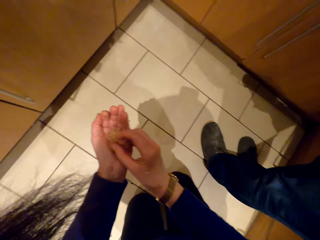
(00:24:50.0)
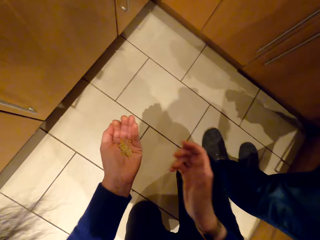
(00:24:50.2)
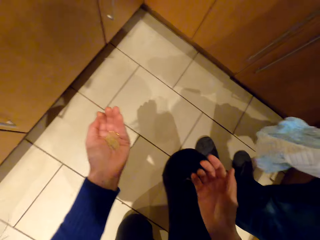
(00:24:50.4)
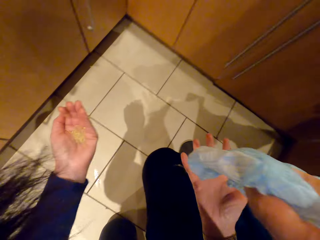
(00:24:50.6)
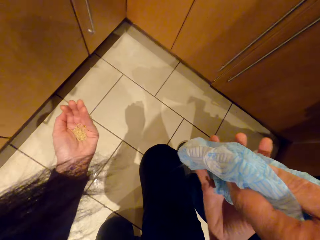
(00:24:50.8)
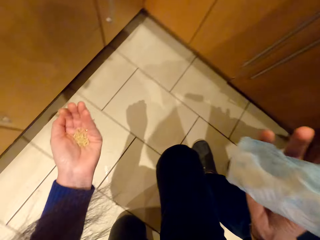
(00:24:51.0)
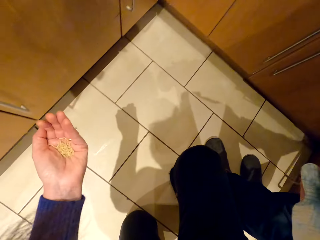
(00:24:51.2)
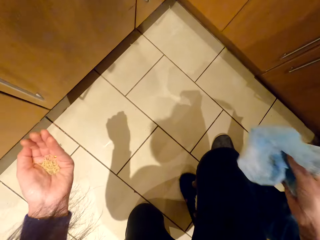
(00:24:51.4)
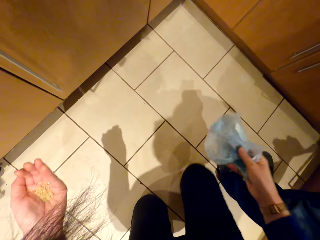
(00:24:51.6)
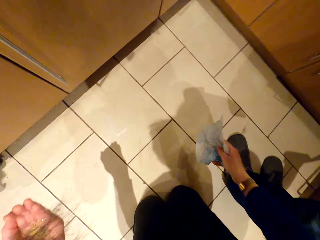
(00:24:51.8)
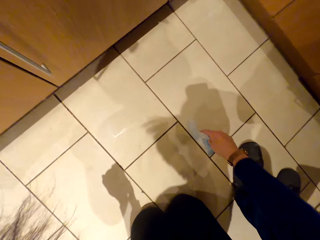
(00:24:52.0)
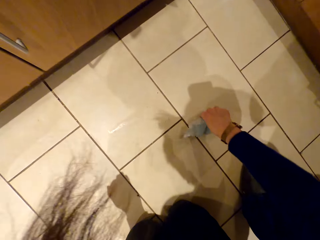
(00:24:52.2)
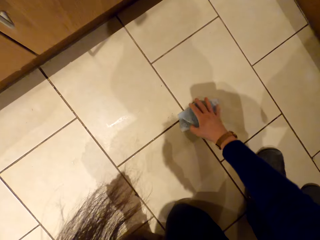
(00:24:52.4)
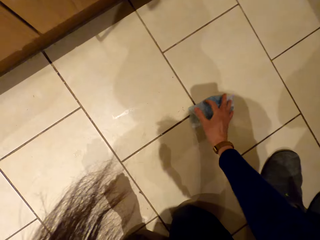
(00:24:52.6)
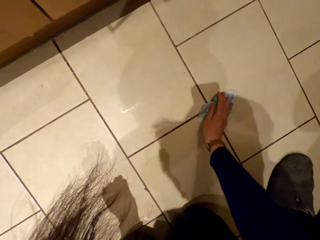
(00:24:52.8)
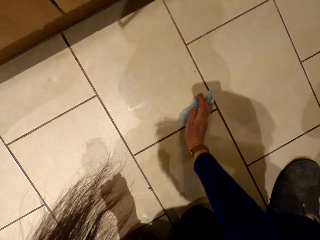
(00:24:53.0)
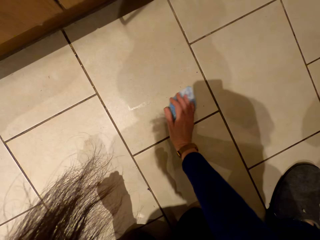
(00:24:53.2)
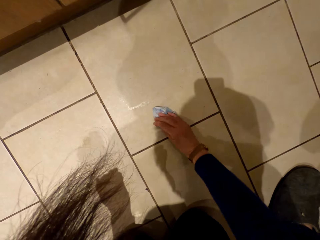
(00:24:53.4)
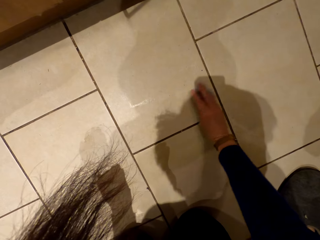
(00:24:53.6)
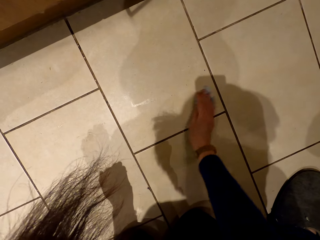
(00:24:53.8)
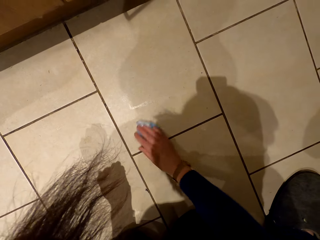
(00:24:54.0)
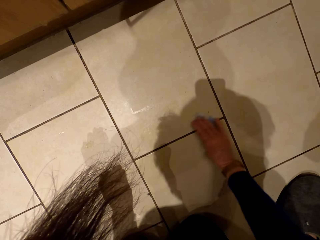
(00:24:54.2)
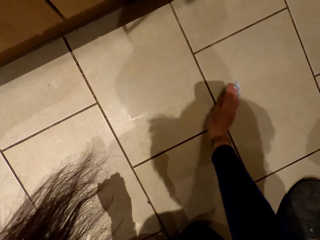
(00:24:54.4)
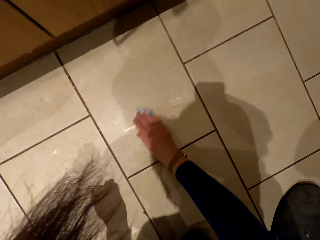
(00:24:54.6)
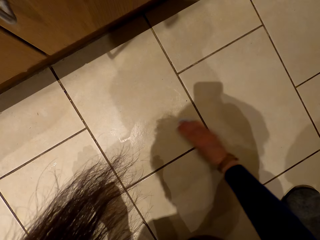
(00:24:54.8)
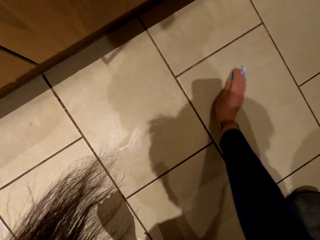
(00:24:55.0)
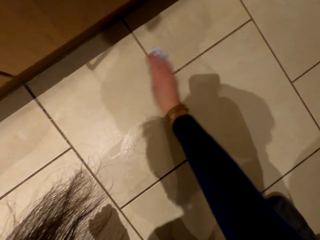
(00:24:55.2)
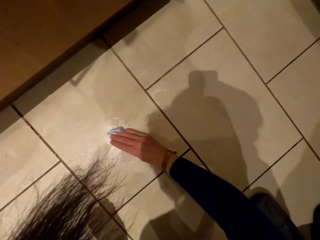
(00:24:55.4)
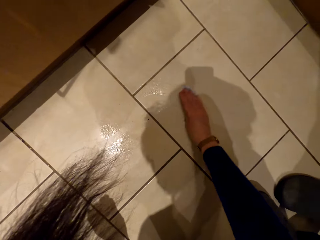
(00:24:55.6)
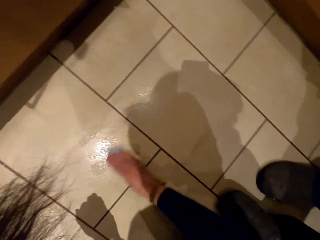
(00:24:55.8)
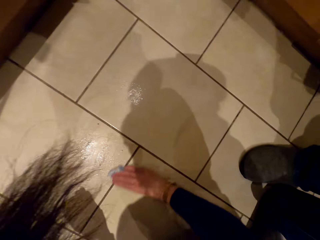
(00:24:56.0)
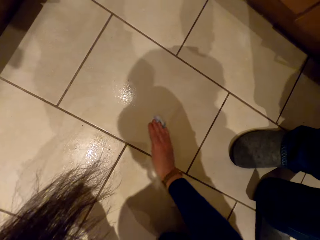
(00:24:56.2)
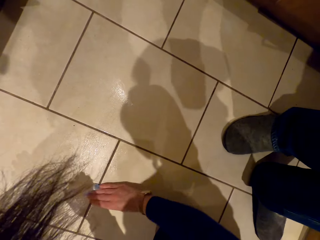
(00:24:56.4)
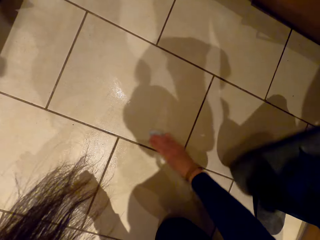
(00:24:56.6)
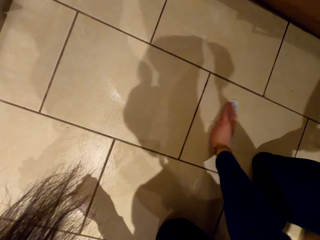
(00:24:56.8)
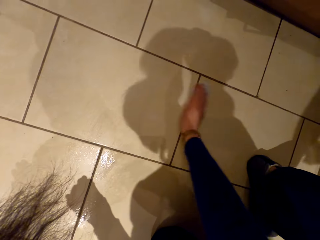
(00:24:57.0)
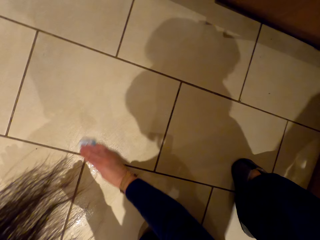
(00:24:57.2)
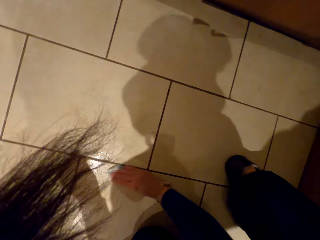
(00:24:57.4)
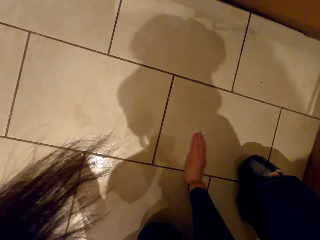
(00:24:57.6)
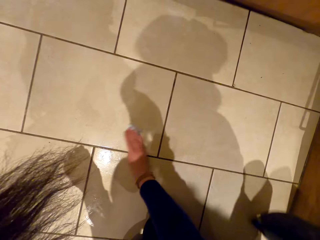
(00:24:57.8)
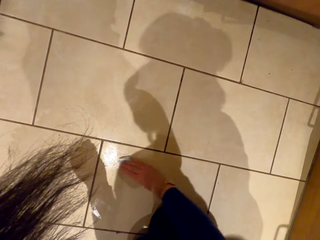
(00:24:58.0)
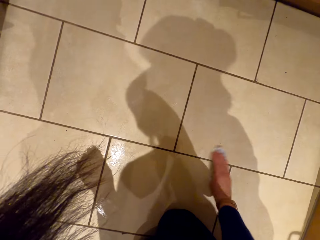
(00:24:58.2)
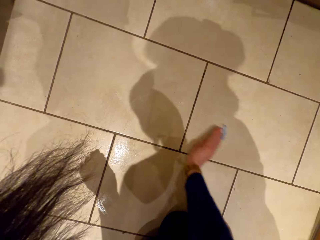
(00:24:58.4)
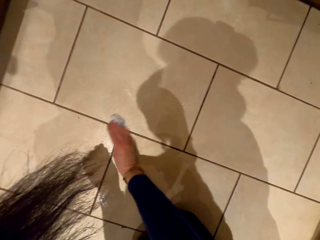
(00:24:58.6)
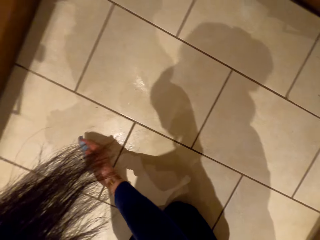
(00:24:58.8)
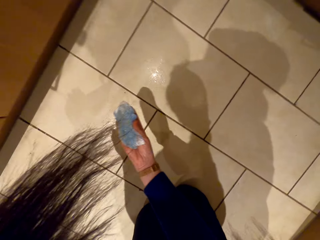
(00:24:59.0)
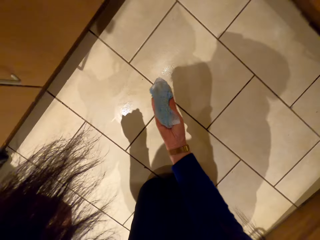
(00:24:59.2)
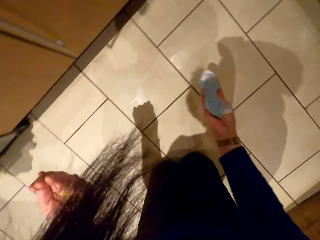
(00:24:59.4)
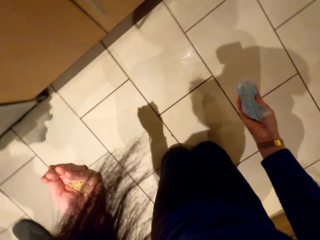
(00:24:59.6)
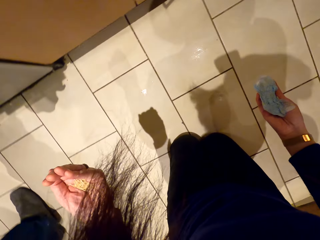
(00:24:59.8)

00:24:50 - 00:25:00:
A person stands beside the camera wearer. The person passes a towel to the camera wearer. The camera wearer picks up the towel. They wipe the floor. The person walks around the room.

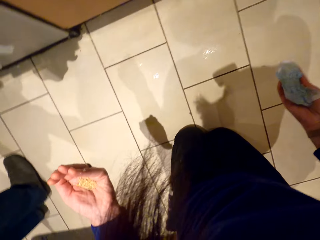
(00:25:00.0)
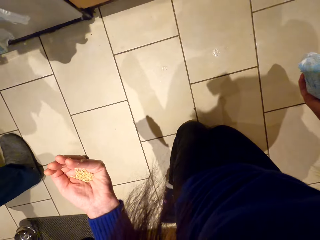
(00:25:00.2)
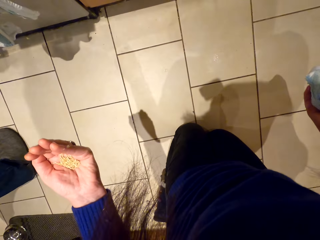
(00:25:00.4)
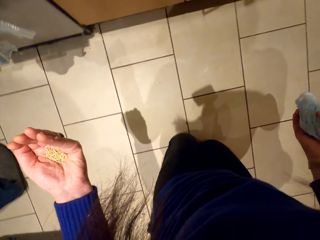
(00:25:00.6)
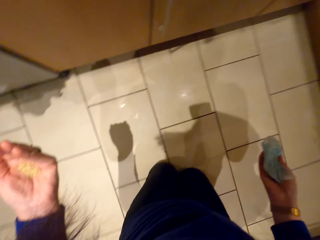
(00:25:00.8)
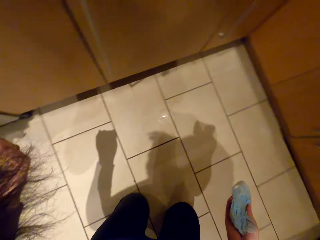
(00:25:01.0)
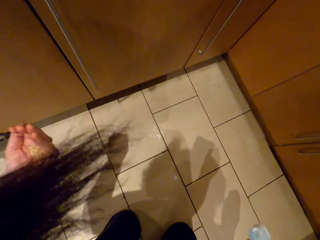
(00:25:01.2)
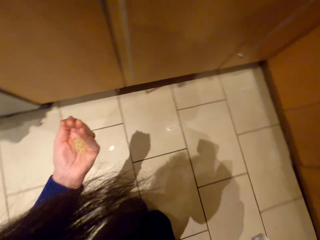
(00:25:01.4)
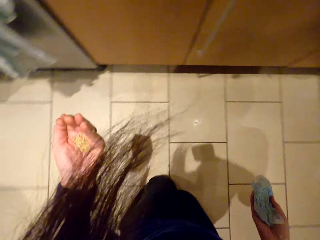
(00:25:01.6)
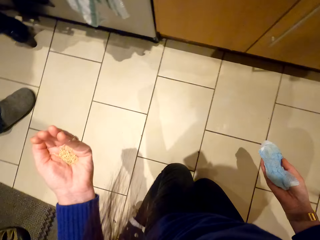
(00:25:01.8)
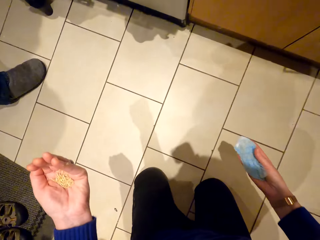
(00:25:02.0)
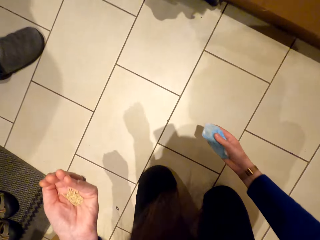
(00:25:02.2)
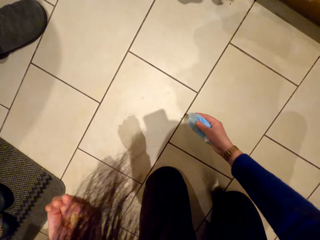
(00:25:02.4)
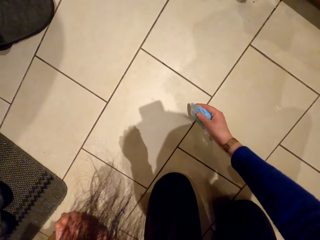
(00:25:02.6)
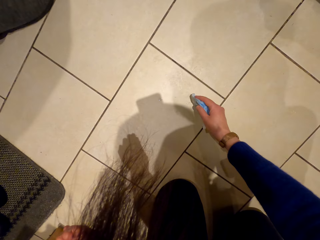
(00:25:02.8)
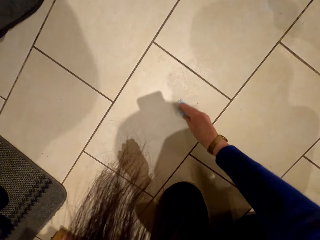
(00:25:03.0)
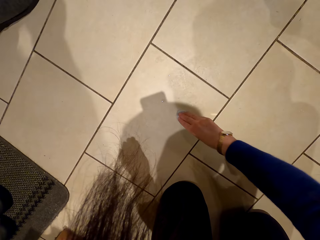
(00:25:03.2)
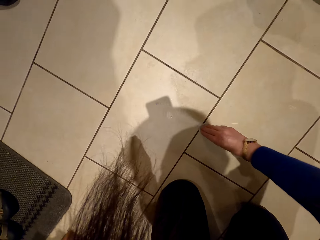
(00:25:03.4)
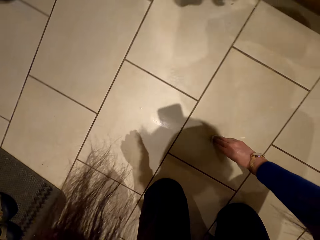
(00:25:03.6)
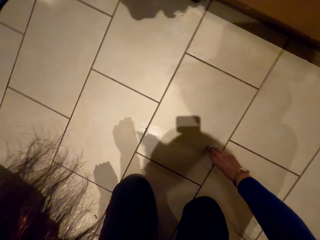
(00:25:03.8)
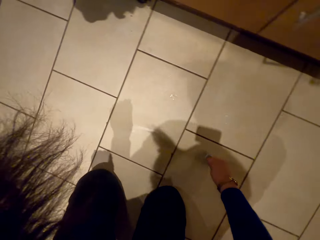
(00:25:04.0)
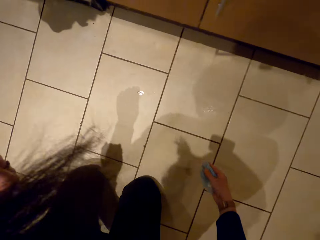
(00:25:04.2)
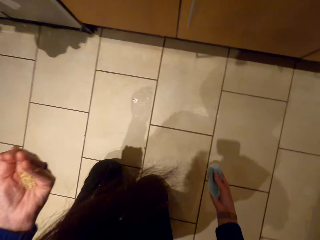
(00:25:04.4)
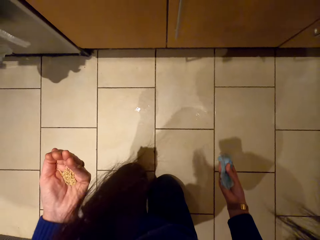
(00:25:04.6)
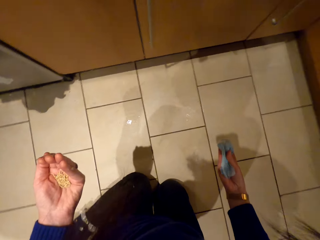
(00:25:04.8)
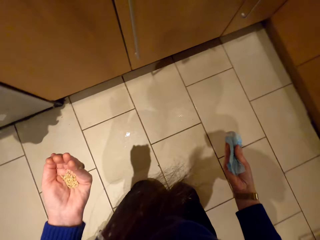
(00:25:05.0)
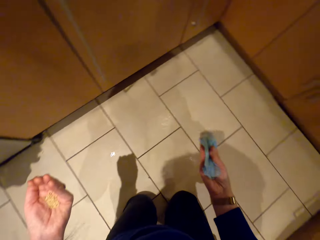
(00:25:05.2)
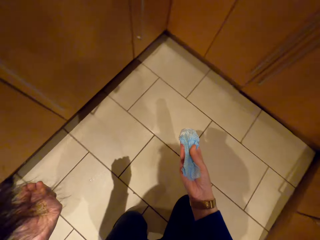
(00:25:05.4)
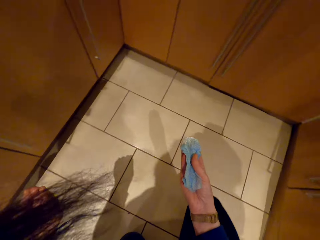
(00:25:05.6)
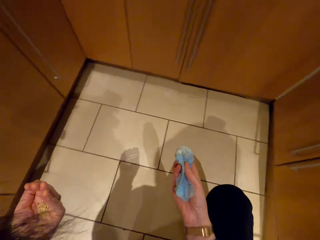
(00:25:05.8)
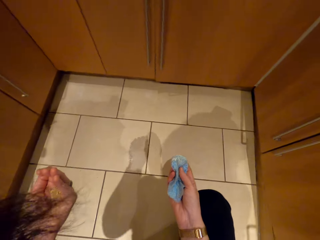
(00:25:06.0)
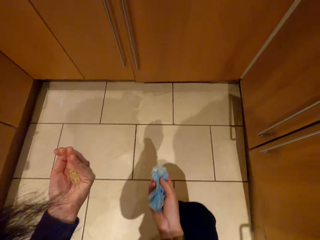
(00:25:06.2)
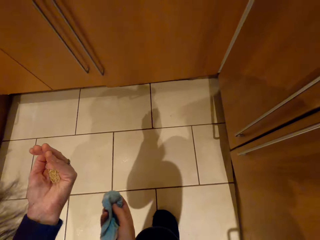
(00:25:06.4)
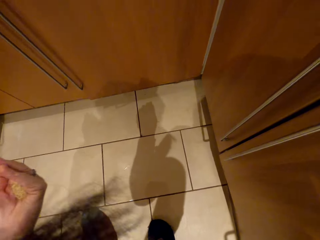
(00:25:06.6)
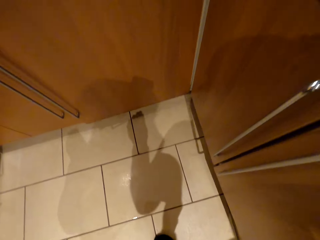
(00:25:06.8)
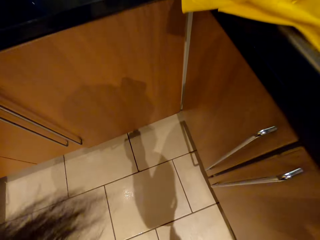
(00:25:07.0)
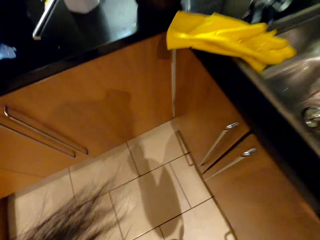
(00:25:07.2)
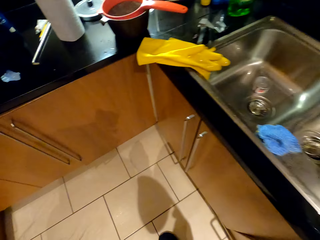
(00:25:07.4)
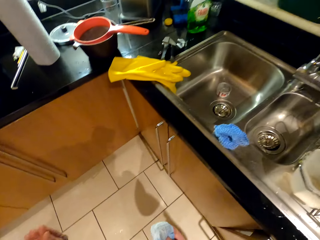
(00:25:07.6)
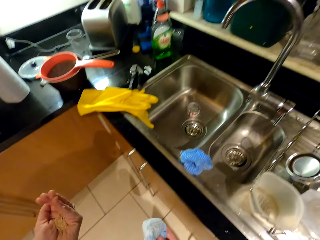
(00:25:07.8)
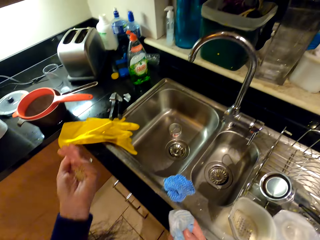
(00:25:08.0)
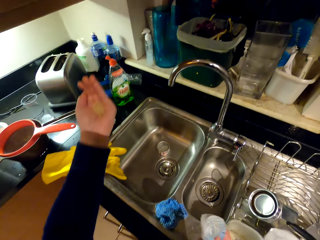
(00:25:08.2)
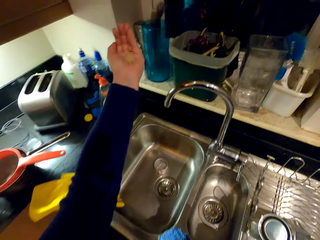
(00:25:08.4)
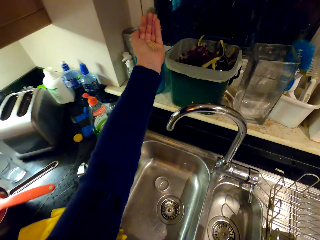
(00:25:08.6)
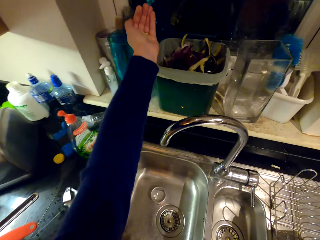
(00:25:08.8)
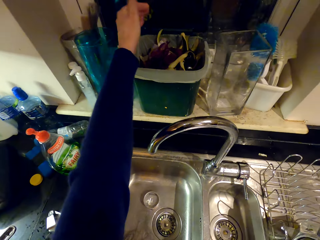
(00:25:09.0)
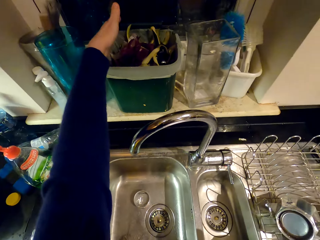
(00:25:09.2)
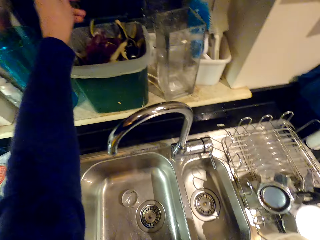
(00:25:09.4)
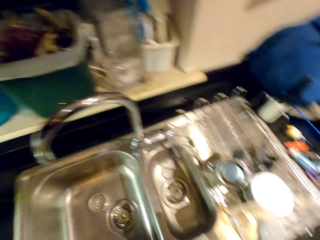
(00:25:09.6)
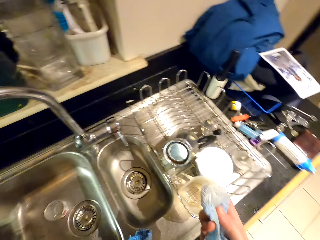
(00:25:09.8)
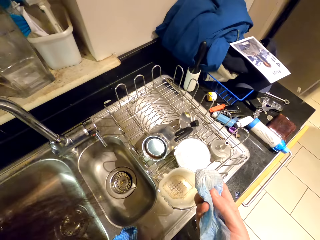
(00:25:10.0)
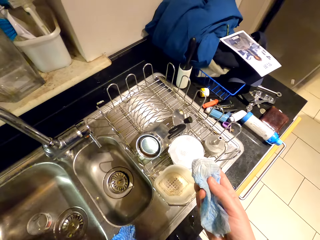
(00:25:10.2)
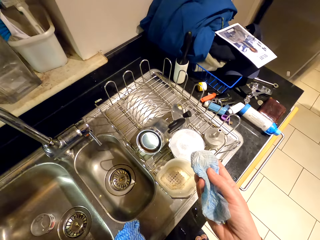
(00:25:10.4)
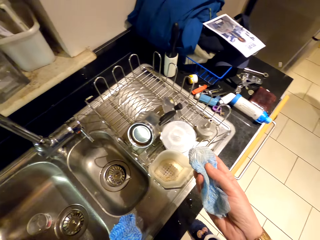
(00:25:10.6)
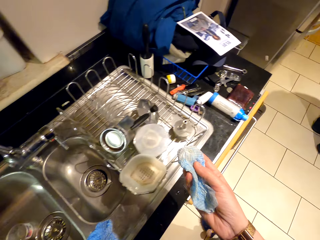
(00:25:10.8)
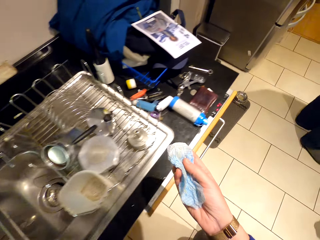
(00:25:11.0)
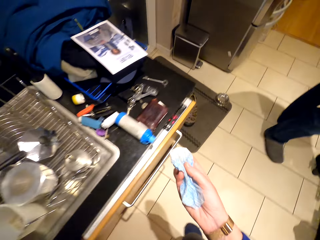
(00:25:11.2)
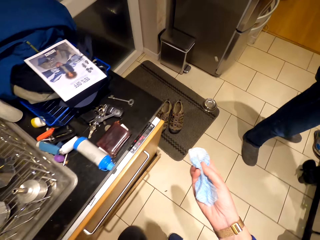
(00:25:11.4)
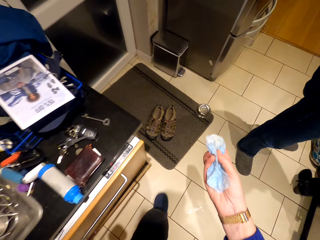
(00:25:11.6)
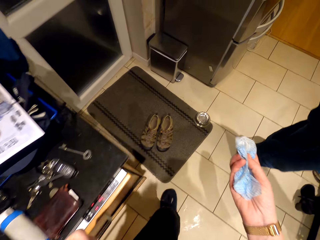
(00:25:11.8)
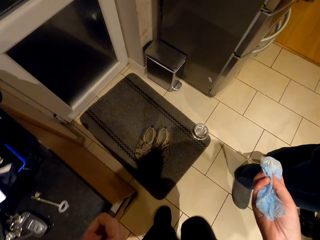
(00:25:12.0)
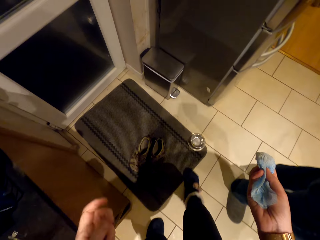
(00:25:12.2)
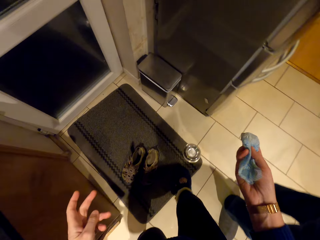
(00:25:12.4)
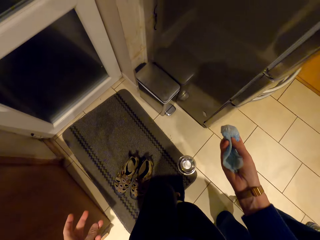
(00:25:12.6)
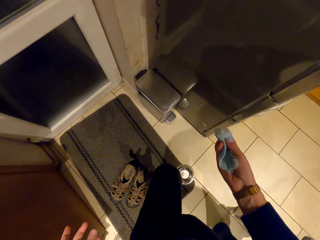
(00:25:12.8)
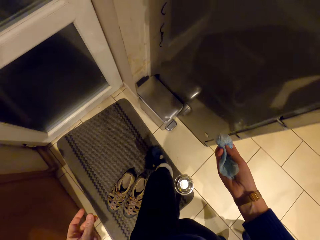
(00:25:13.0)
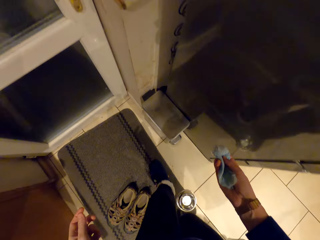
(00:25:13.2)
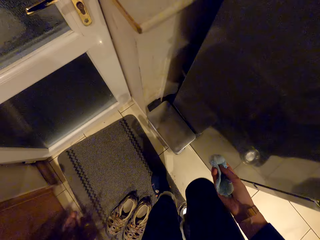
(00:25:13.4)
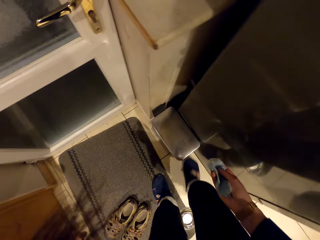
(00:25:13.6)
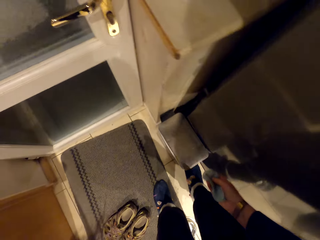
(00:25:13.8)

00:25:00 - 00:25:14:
The camera wearer turns around. They wipe the floor. They stand up. They pour the rice in the bin. They walk around.
